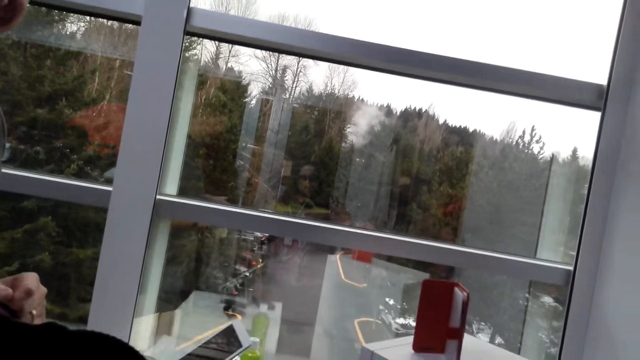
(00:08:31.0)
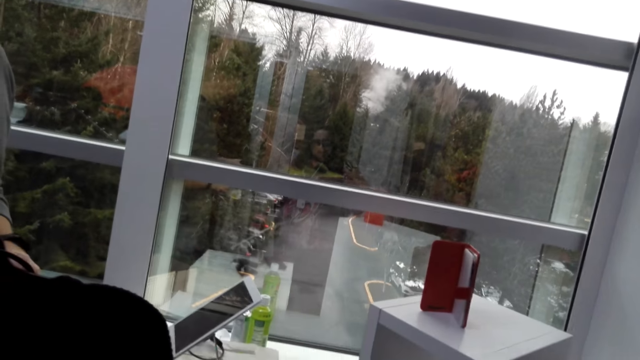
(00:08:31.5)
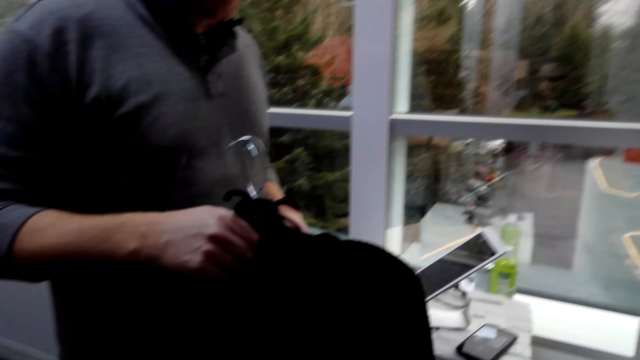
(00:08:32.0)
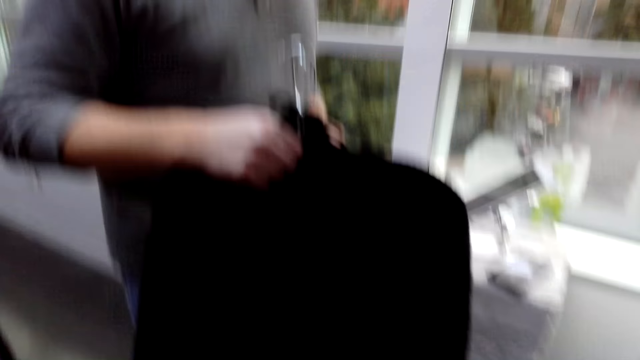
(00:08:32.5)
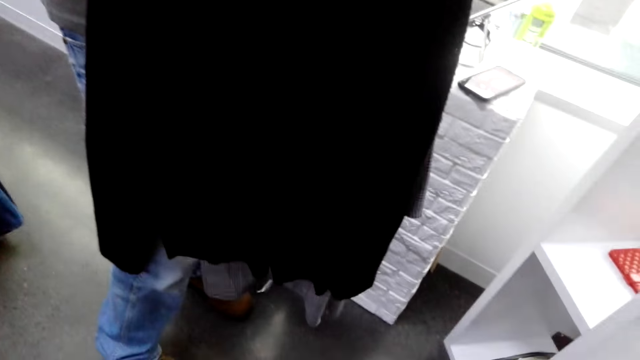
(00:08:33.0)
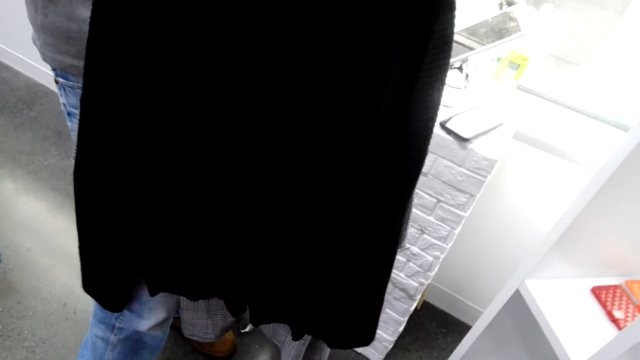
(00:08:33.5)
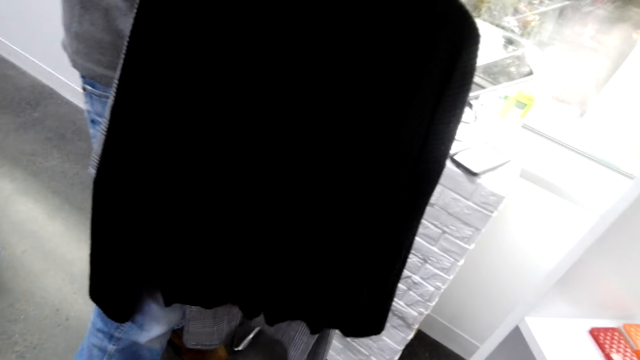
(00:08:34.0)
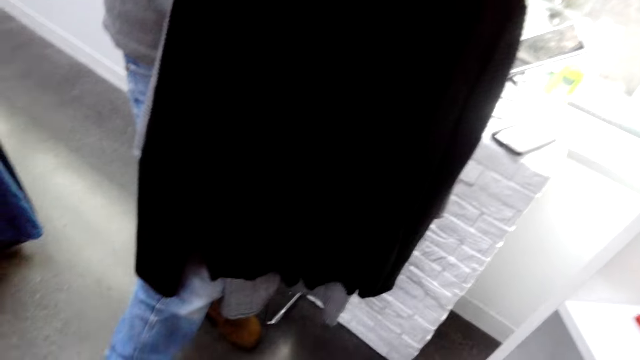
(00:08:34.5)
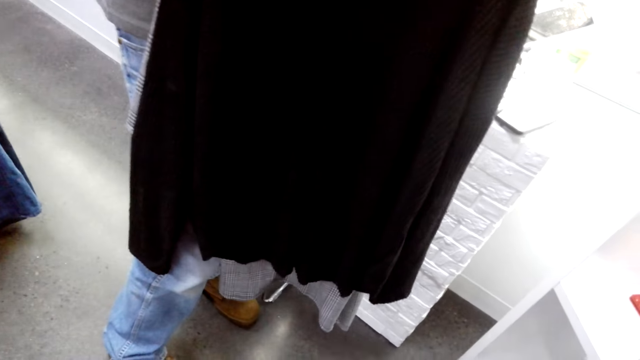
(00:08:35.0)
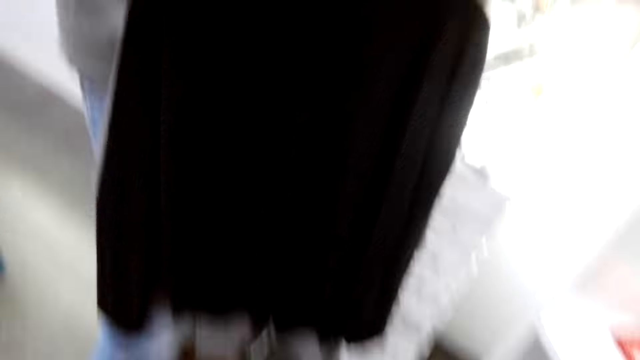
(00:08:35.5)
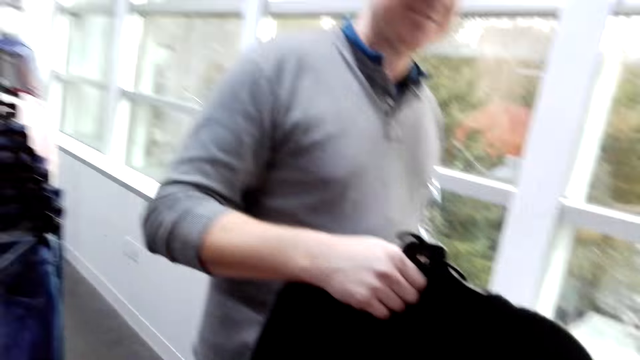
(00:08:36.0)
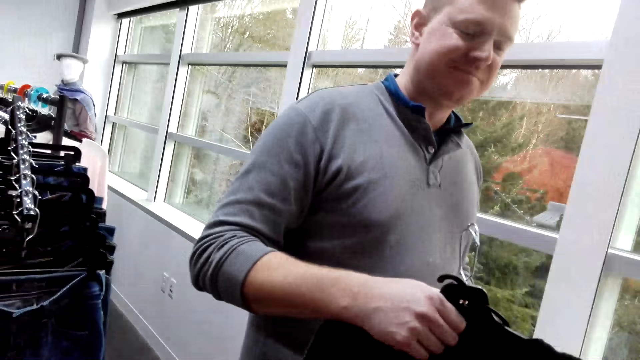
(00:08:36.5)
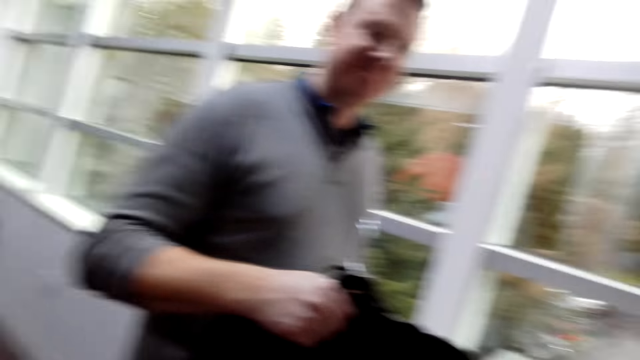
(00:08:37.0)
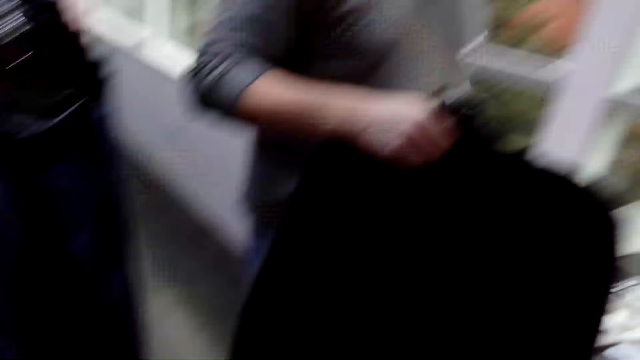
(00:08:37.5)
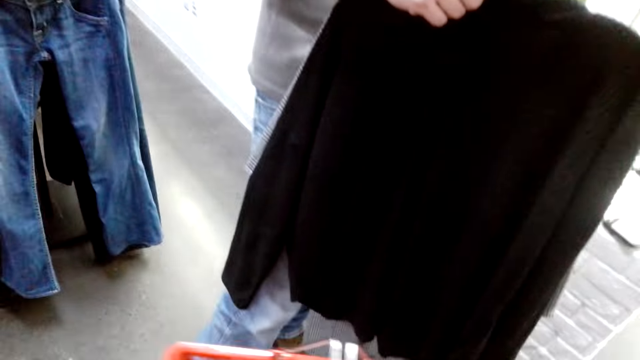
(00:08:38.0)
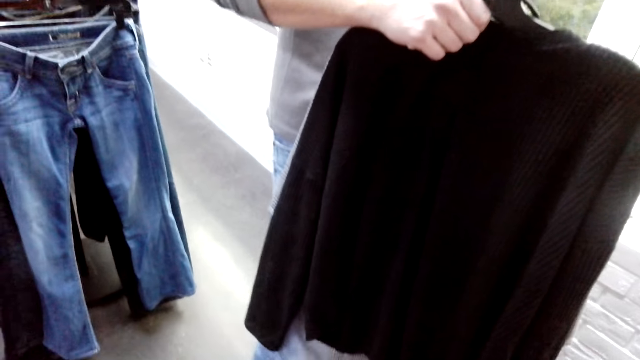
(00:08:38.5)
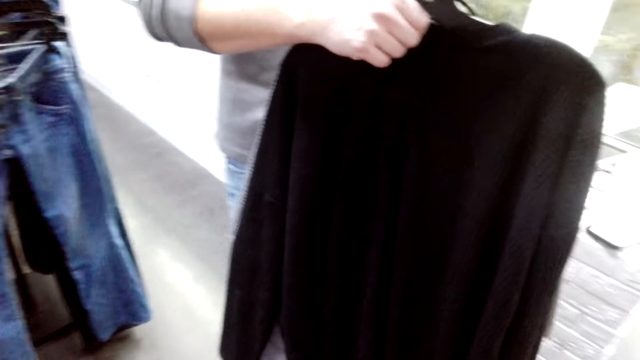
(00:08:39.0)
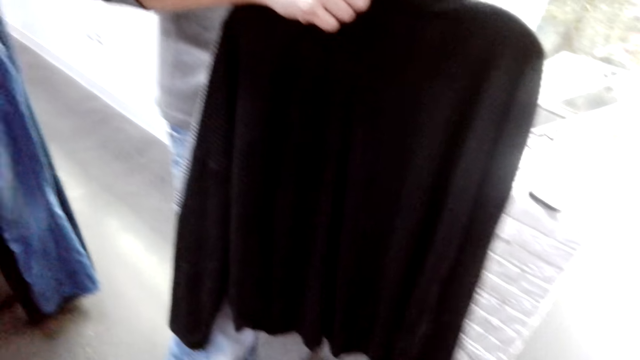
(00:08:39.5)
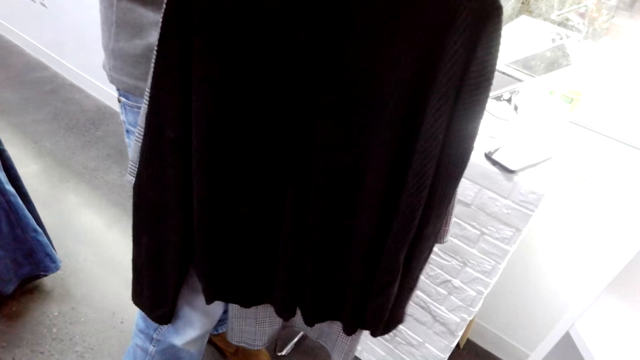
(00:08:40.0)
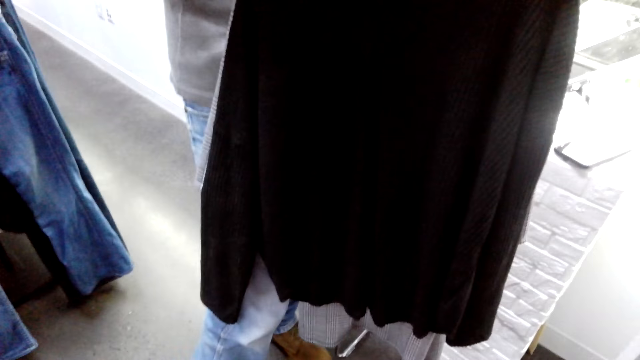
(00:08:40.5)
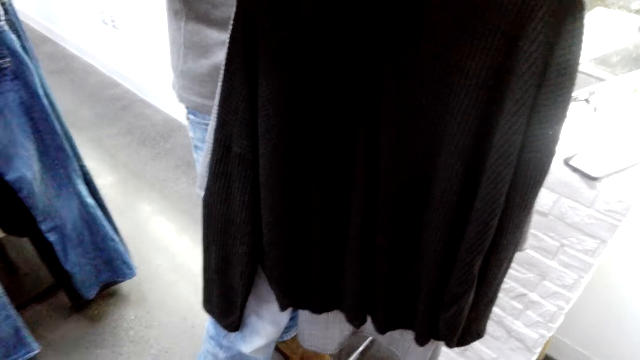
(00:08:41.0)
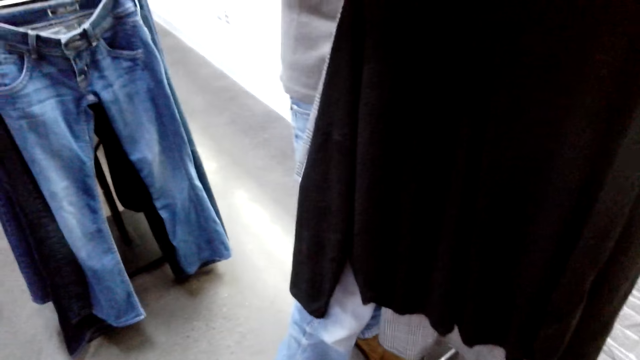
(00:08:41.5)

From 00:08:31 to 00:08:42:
The camera wearer looks around.

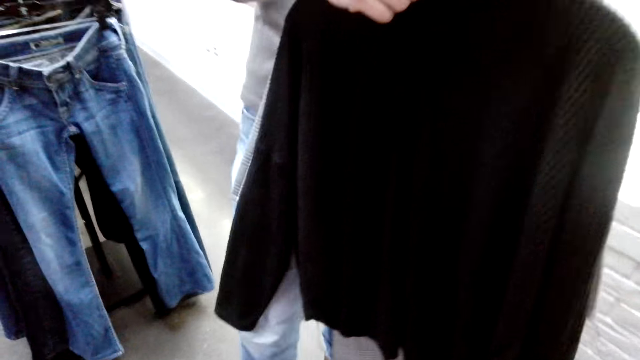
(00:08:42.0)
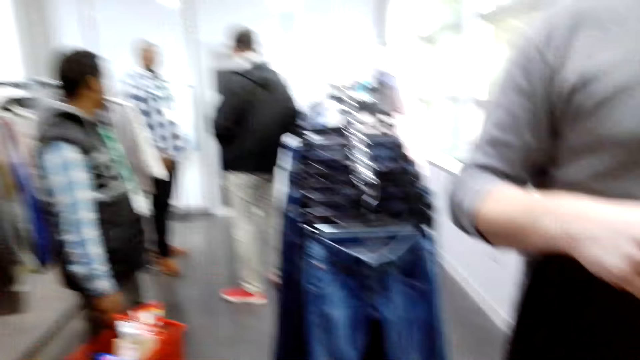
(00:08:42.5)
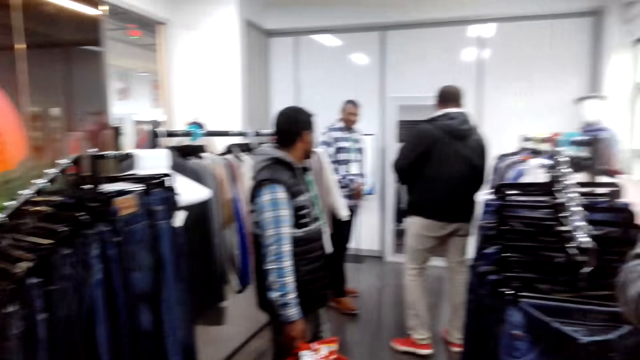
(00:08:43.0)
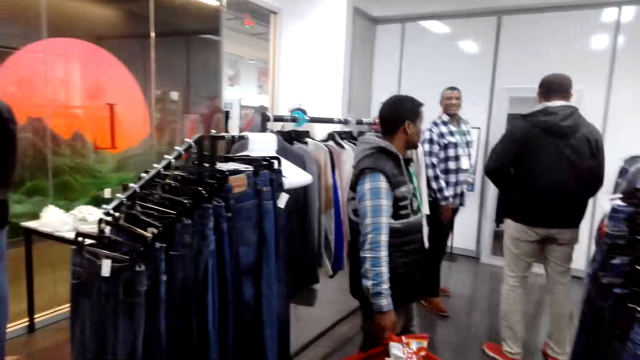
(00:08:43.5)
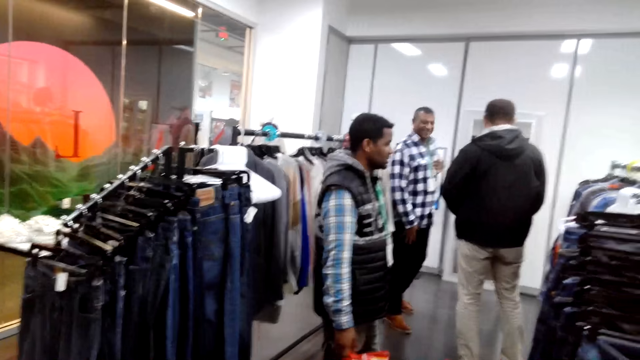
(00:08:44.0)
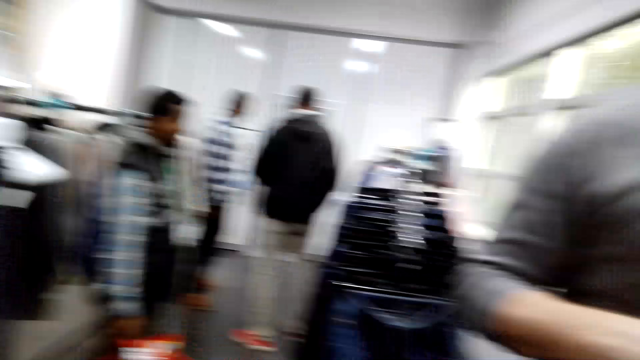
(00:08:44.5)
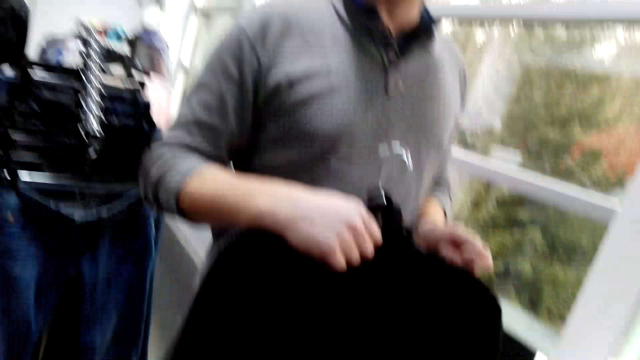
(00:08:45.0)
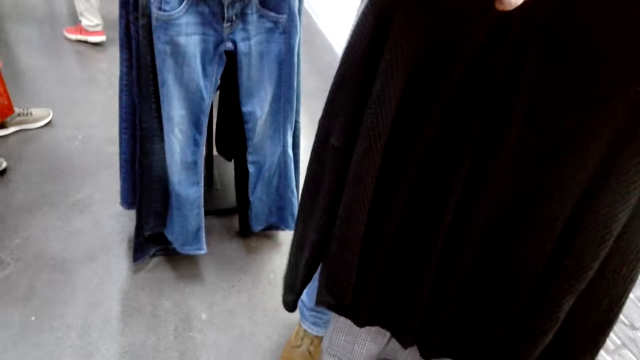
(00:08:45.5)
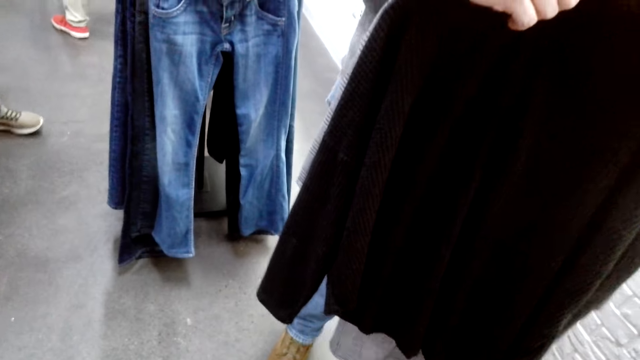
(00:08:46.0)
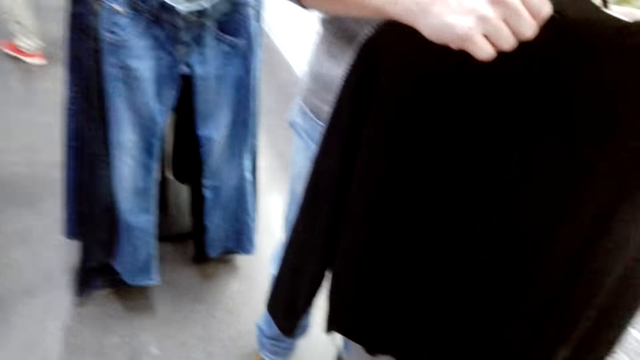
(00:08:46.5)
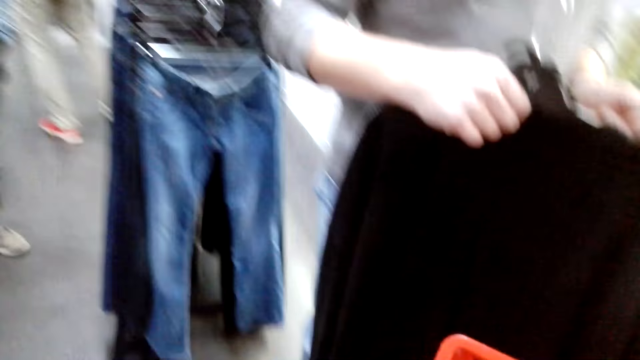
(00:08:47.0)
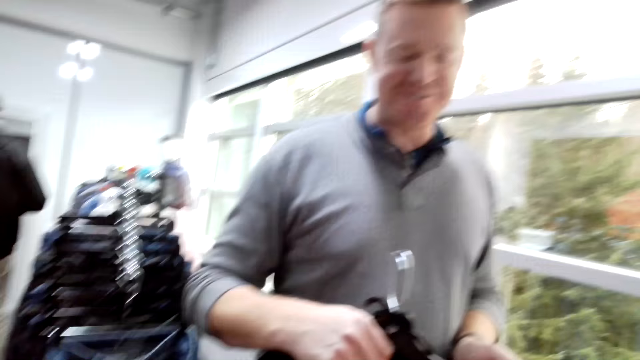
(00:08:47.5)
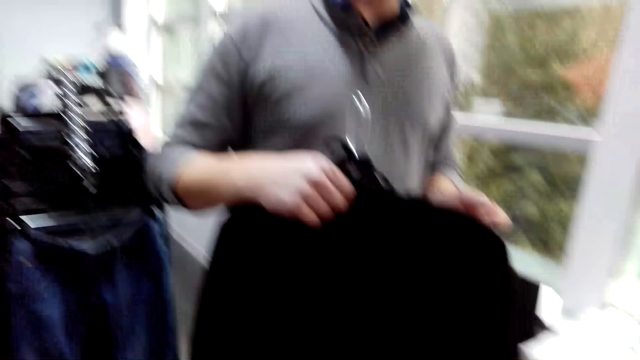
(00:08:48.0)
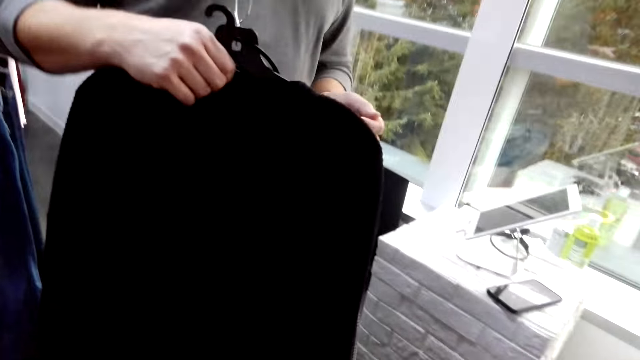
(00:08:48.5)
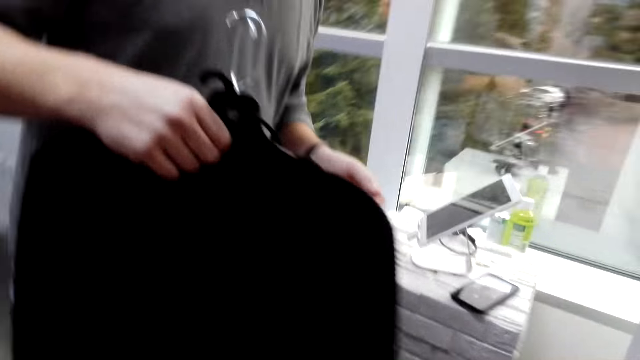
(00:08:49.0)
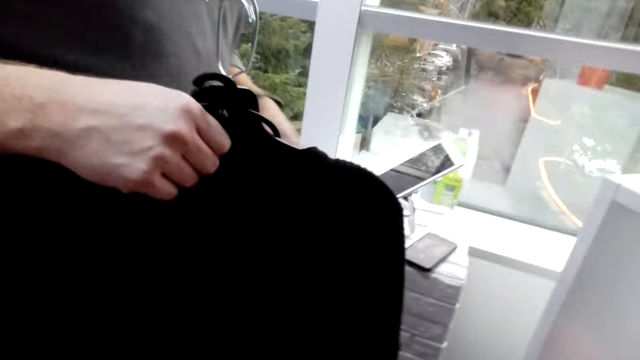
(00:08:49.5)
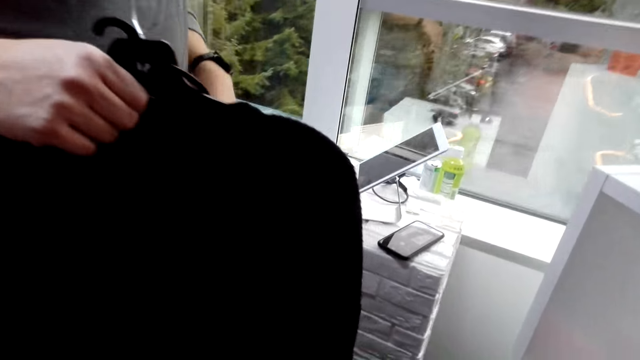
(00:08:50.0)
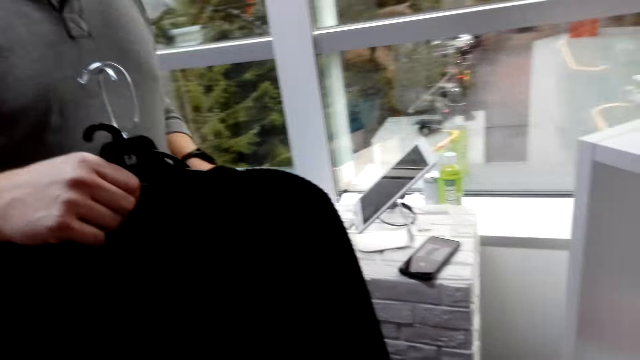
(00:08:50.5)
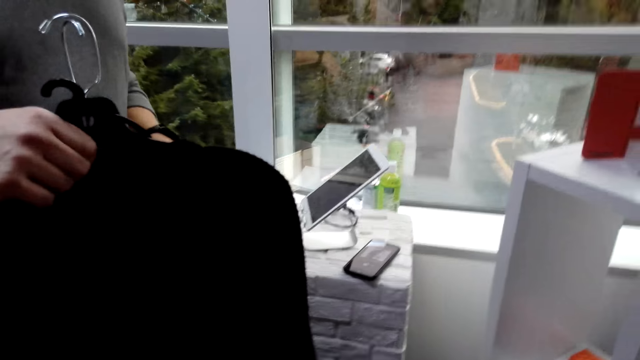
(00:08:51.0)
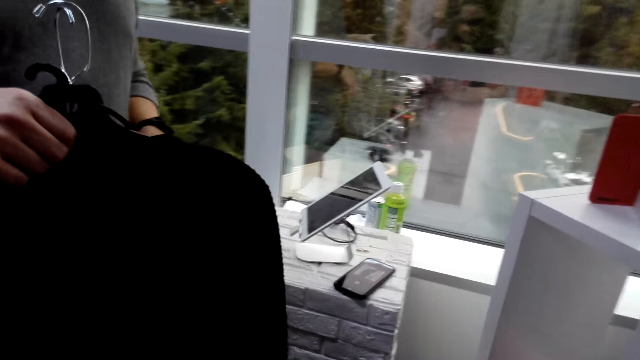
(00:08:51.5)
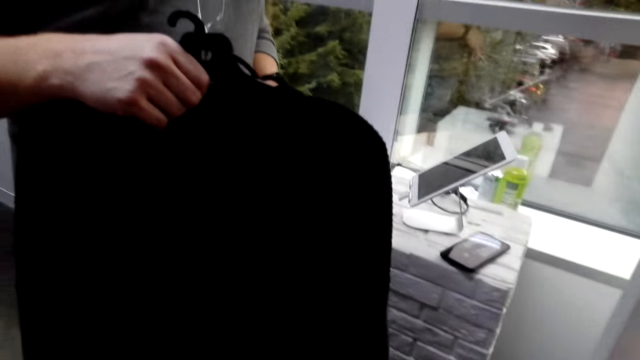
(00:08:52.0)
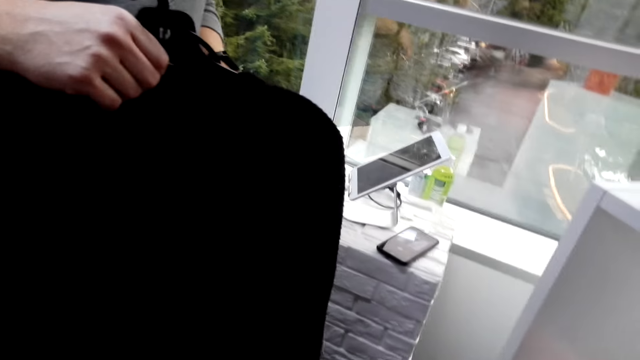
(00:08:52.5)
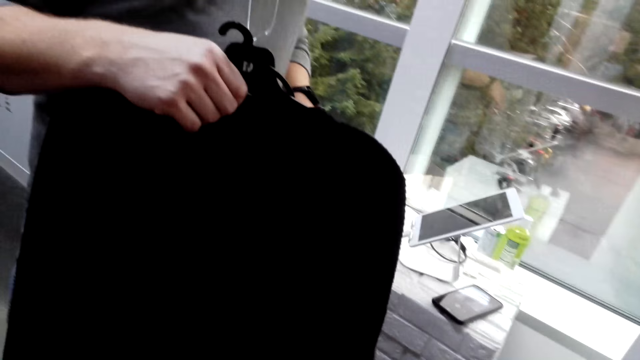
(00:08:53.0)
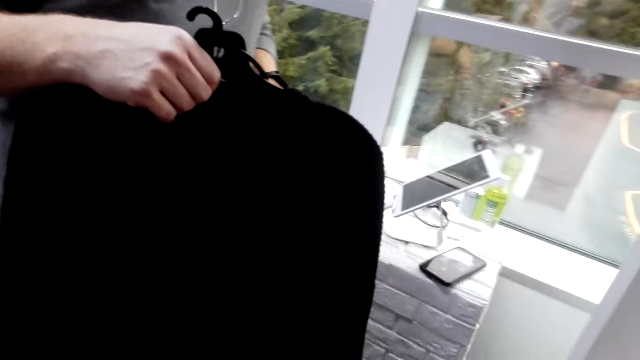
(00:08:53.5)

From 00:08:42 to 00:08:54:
A man talks. The camera wearer stares around. They laugh. They talk. Another man moves the hands.
